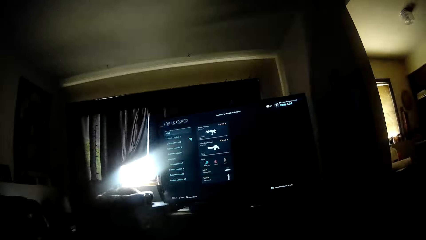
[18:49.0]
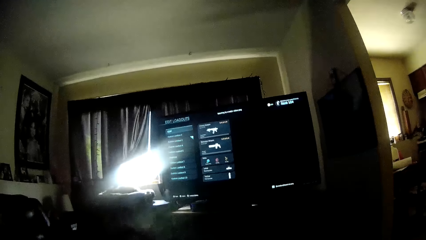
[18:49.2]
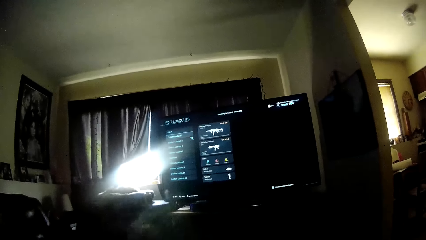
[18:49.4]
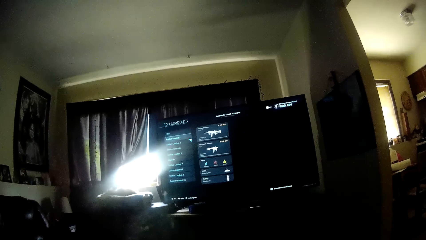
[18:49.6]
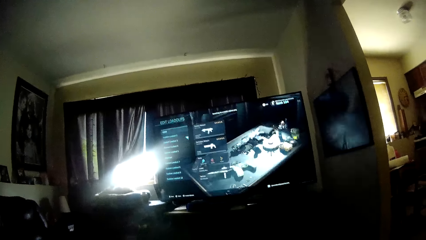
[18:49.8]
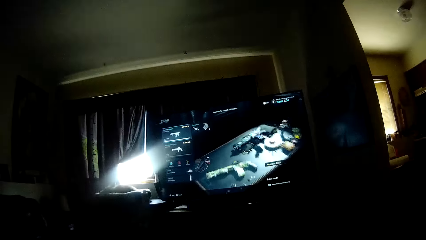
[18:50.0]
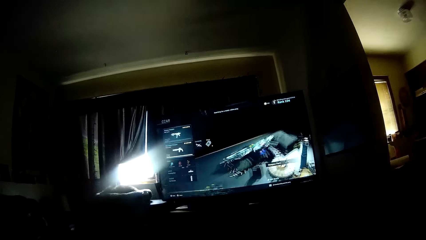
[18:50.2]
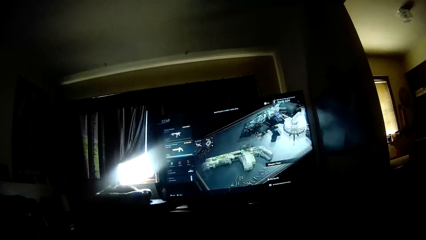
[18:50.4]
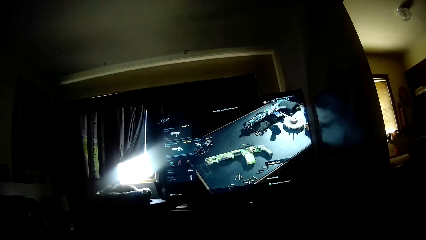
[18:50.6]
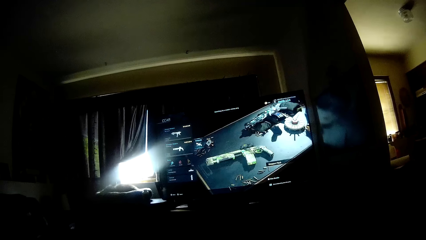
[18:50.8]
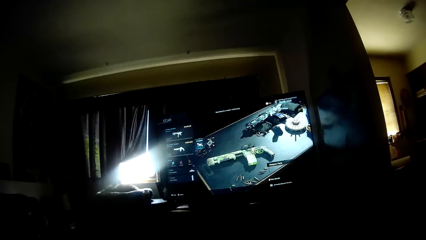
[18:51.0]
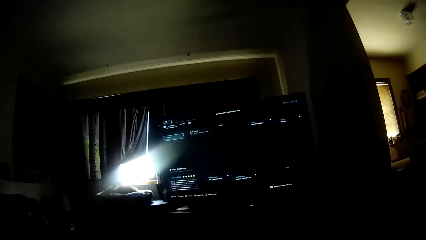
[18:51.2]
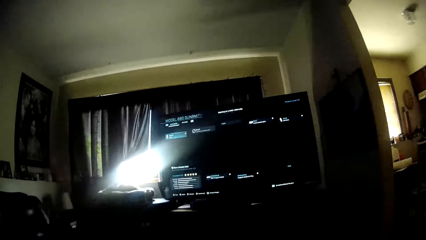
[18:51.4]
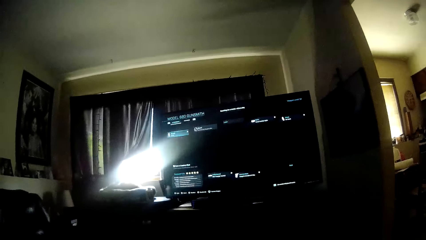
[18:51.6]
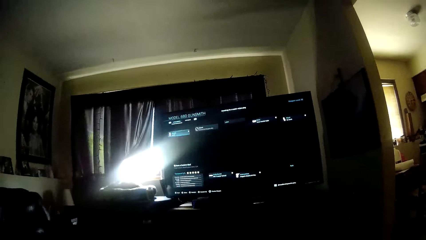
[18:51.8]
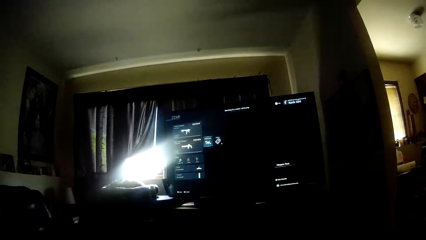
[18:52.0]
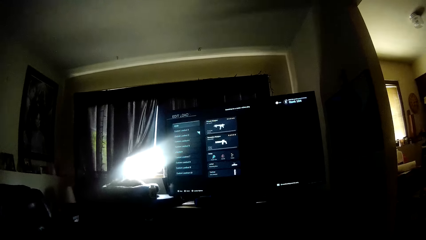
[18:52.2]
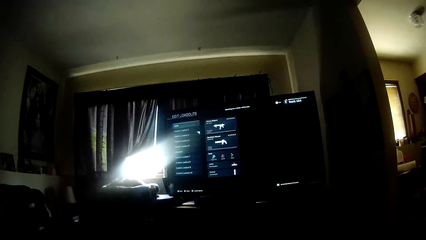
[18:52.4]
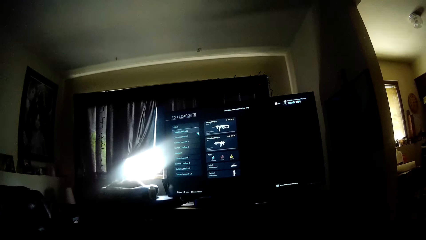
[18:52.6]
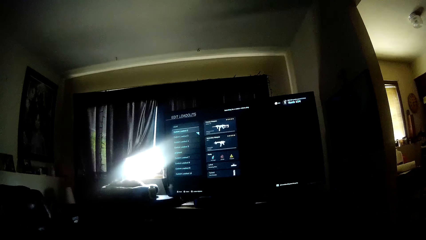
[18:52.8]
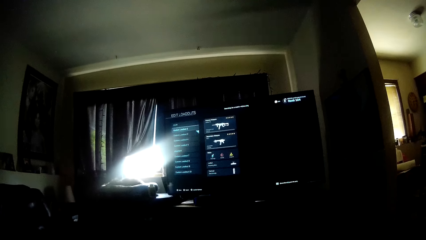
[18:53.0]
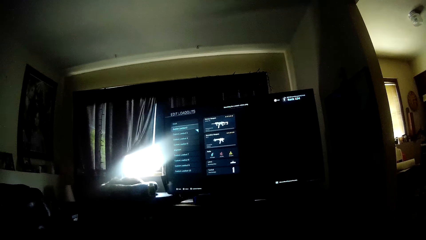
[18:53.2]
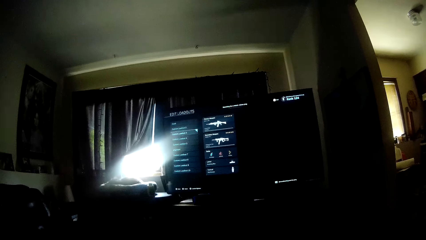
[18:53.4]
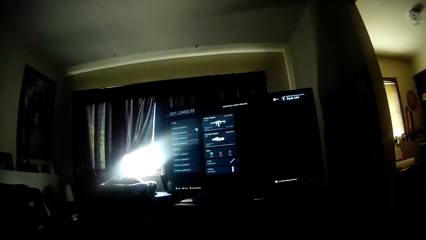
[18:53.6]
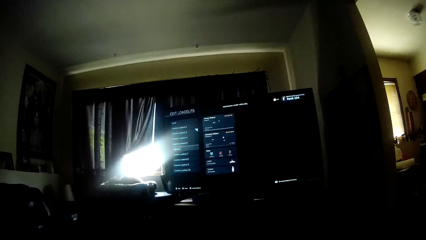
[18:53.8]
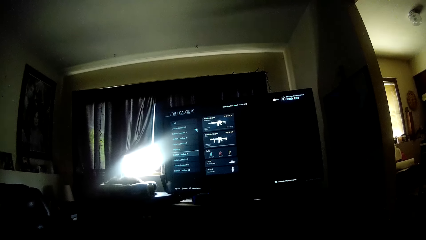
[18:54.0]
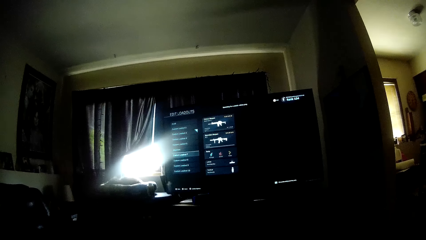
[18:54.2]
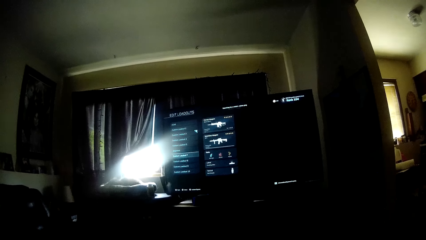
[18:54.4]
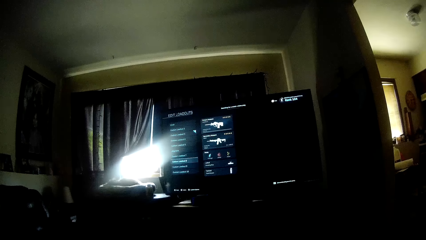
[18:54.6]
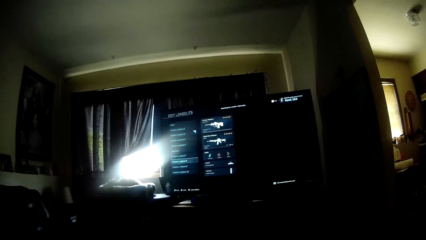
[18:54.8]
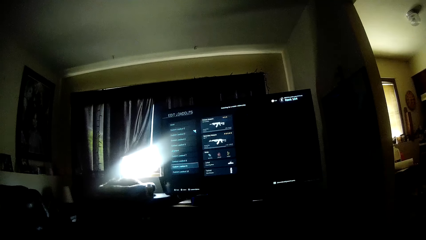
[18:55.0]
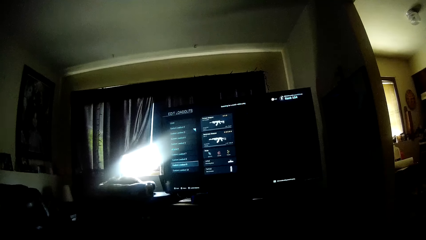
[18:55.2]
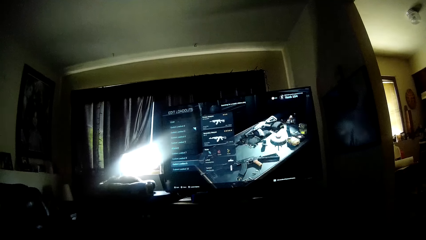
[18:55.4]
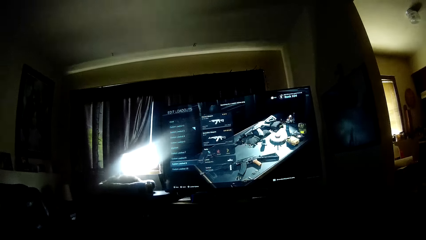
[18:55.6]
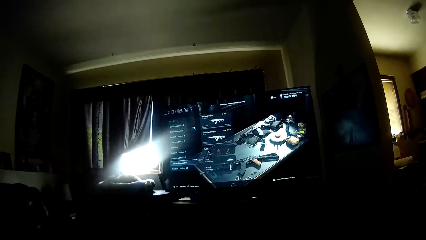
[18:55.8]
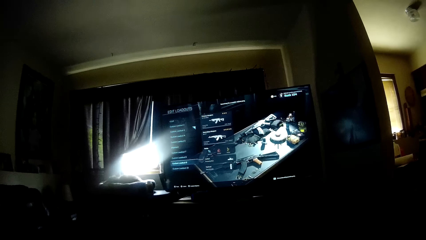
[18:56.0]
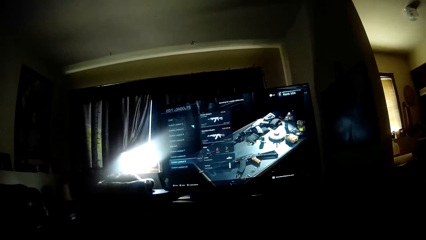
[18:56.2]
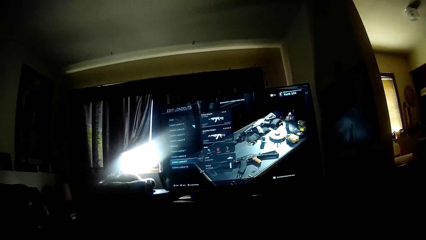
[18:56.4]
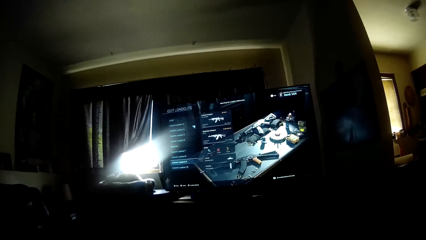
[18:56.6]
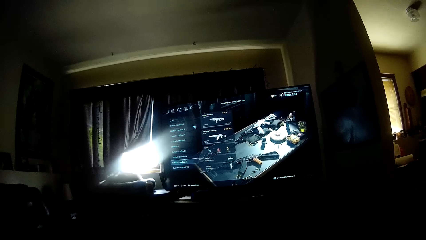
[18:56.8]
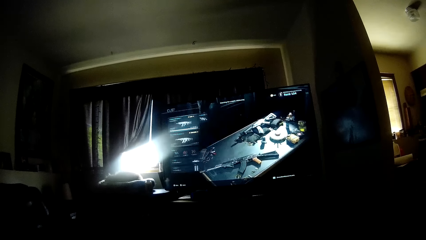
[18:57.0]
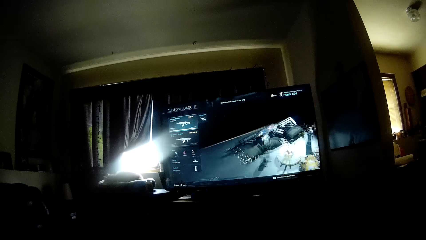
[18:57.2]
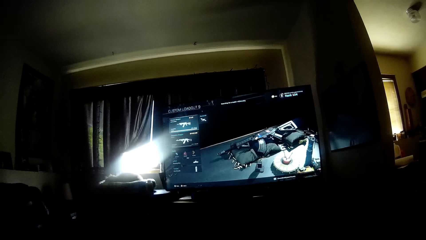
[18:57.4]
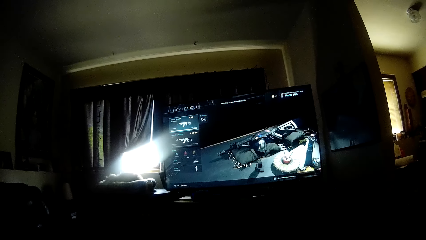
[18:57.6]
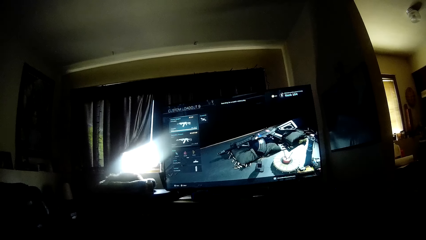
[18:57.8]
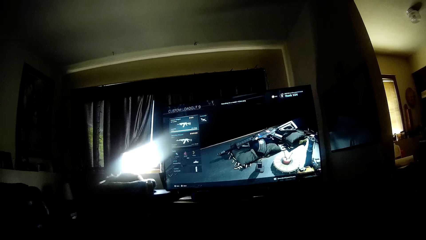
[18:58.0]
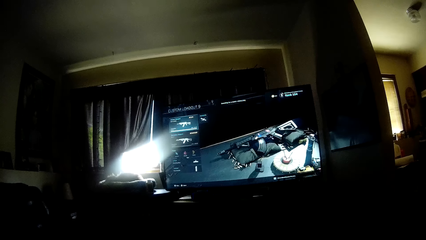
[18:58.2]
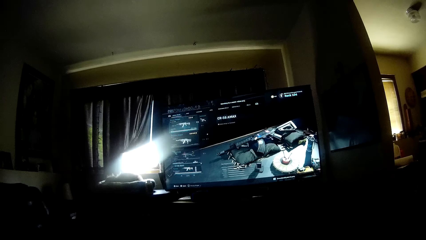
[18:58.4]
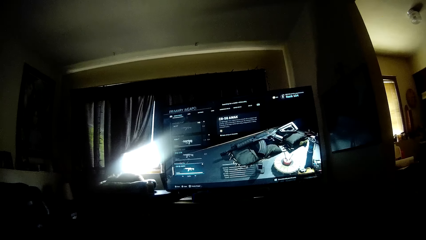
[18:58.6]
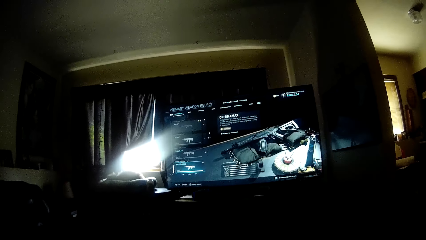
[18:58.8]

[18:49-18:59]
The camera wearer selects a game on screen.

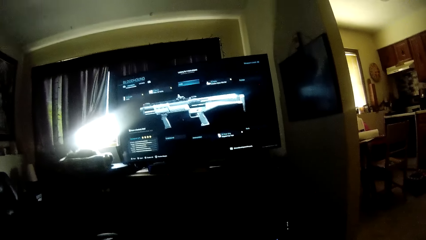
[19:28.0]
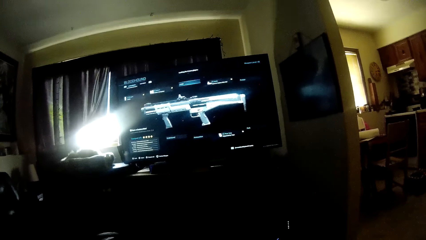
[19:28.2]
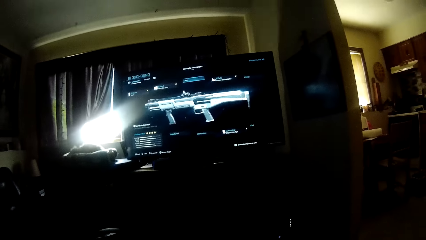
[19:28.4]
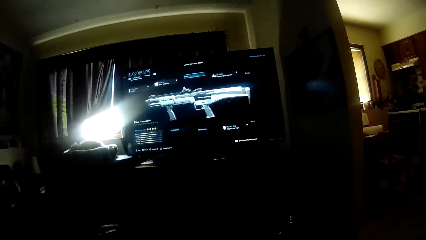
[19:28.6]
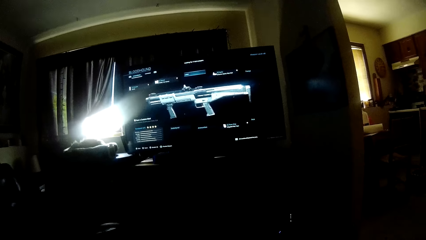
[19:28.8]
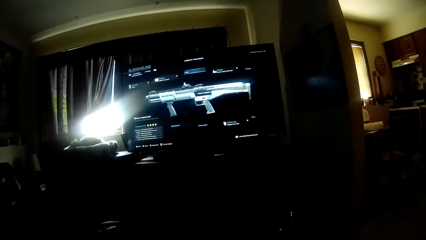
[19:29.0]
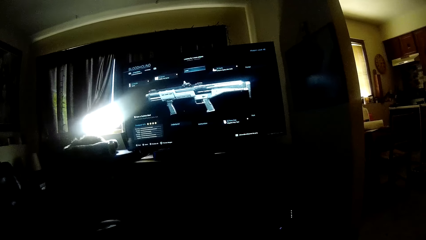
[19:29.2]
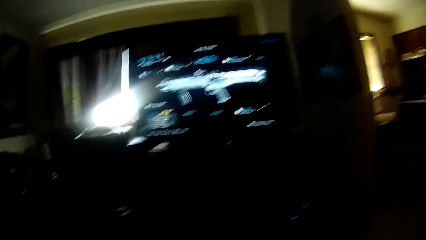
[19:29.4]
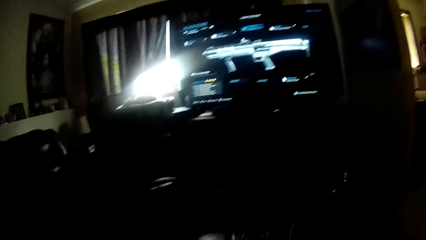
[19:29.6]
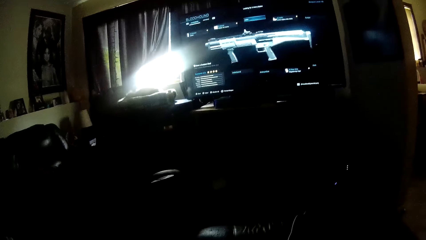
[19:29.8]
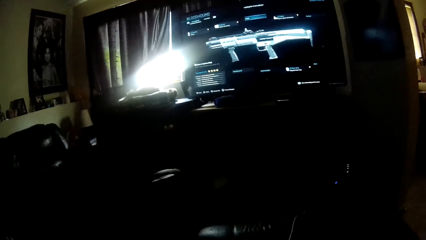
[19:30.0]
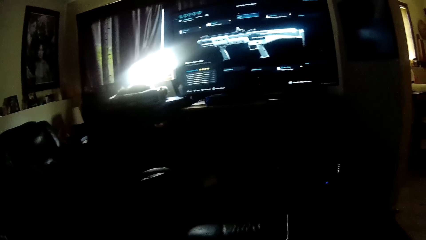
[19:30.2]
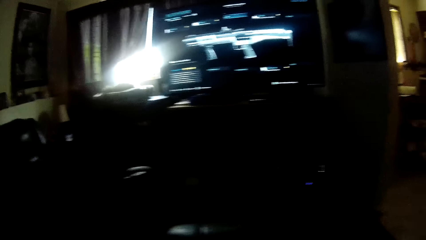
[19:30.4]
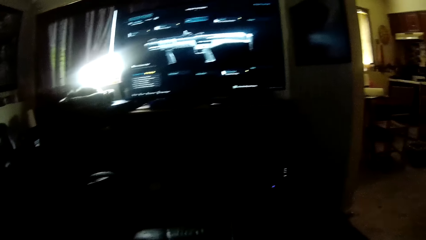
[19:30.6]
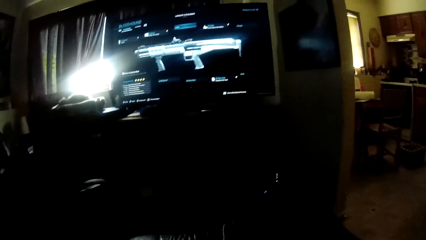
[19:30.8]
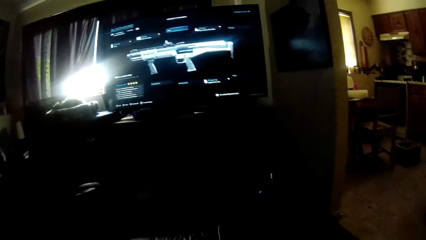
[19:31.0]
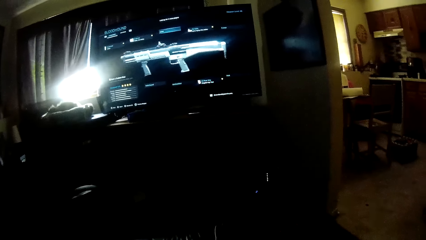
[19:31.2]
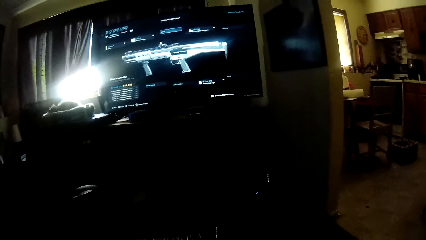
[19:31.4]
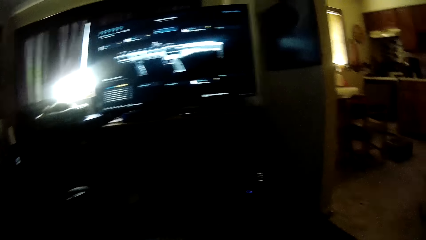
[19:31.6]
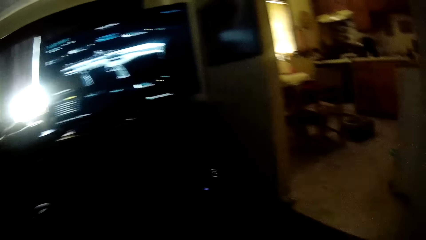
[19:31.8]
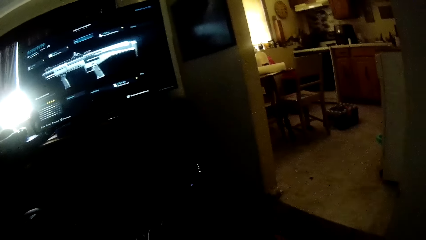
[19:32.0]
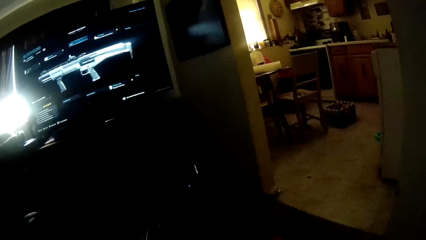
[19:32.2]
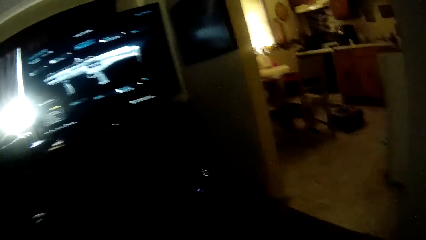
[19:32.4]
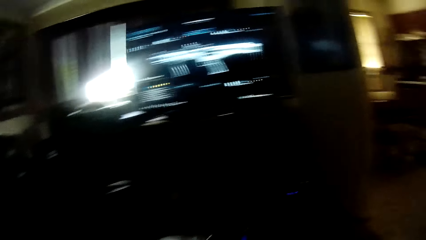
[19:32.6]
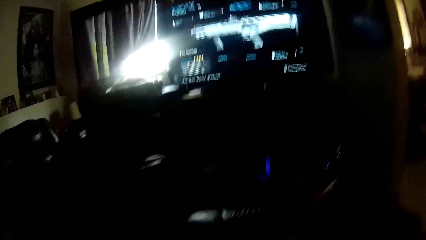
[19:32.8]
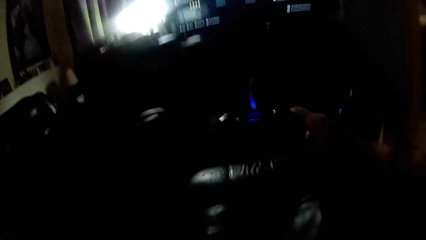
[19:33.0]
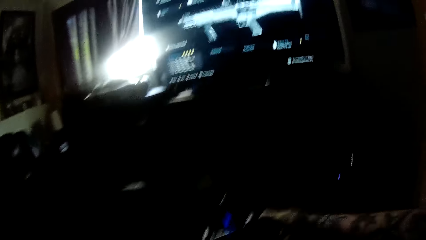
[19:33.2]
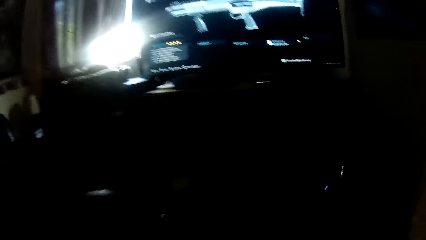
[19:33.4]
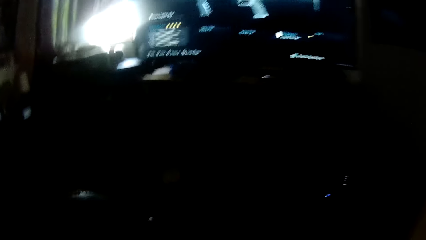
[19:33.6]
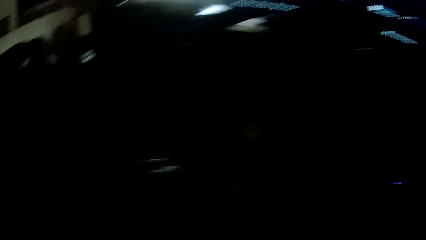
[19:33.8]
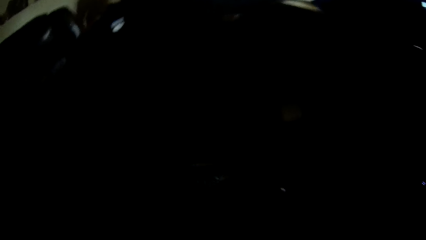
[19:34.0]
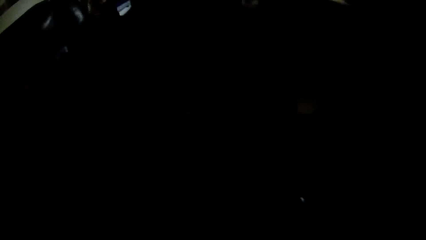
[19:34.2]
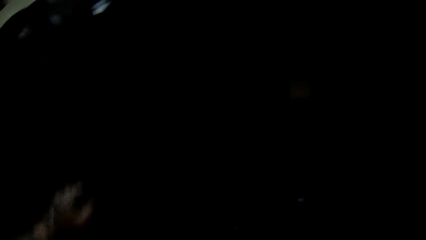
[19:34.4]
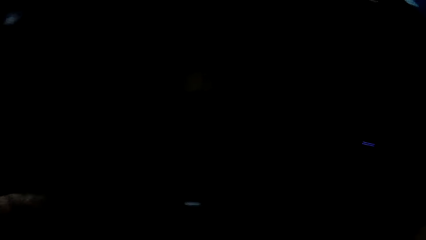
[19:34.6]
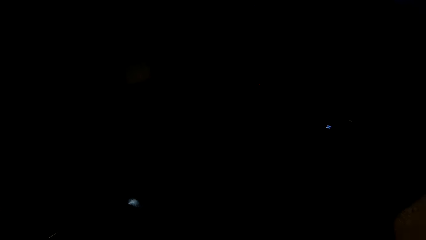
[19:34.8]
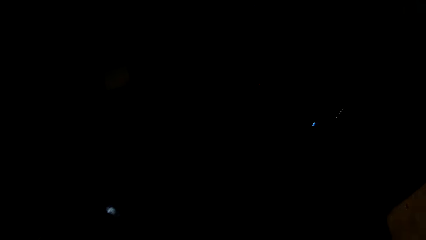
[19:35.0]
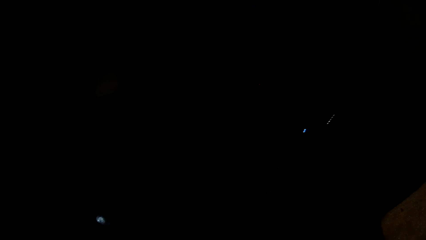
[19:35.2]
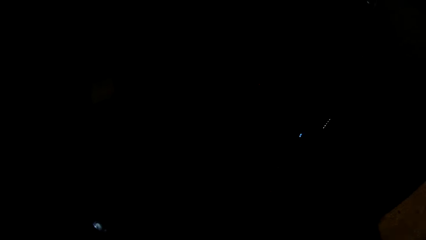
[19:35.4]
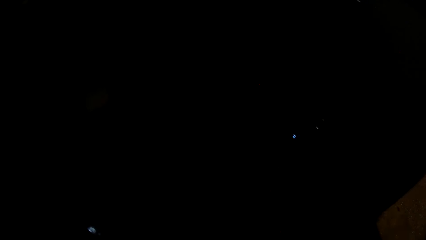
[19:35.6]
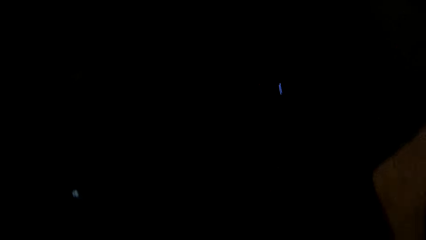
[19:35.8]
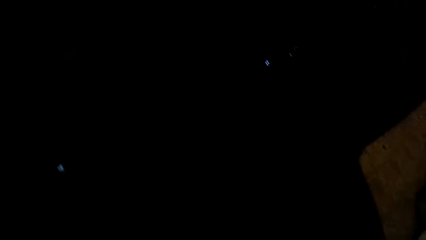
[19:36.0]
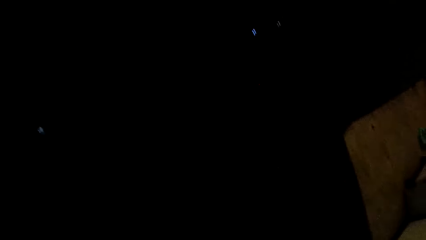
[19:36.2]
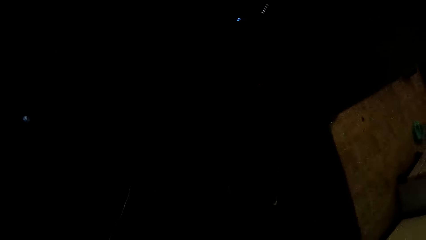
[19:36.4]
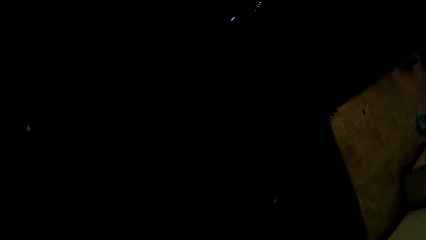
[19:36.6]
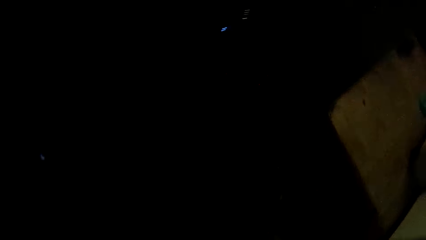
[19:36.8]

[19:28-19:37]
The camera wearer looks at the screen. He holds the game controller with his right hand. He adjusts the fan with his left hand.
